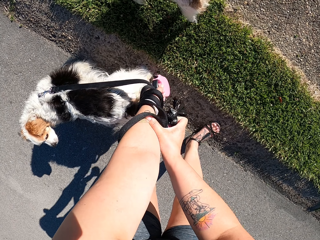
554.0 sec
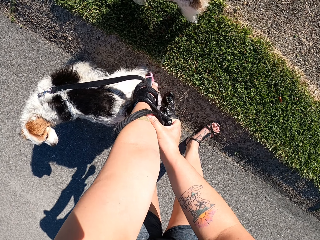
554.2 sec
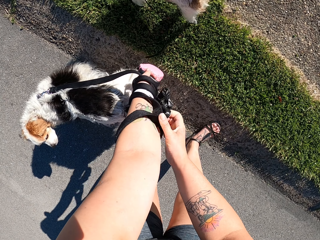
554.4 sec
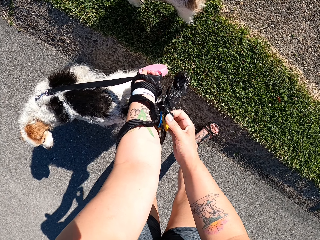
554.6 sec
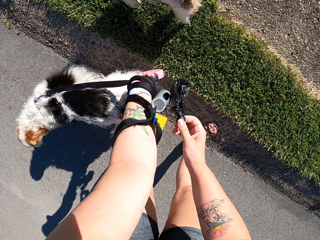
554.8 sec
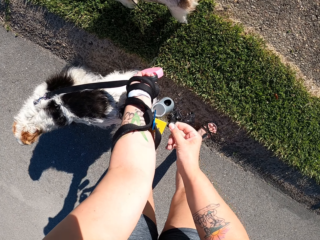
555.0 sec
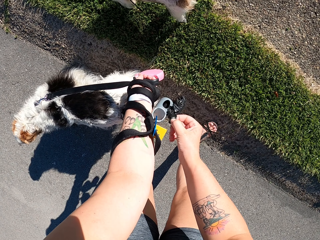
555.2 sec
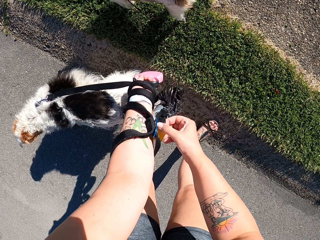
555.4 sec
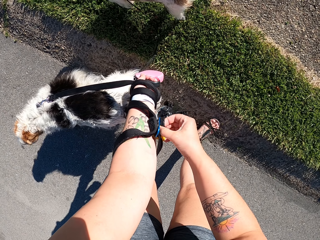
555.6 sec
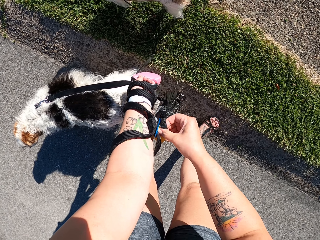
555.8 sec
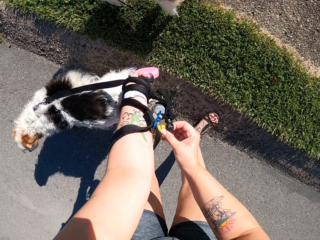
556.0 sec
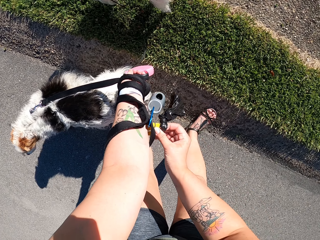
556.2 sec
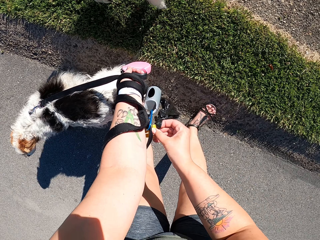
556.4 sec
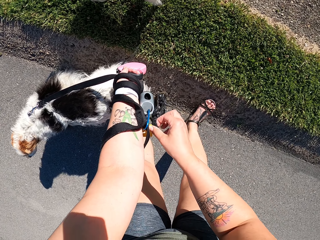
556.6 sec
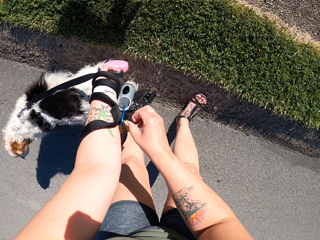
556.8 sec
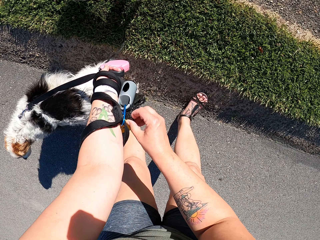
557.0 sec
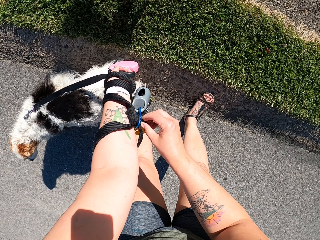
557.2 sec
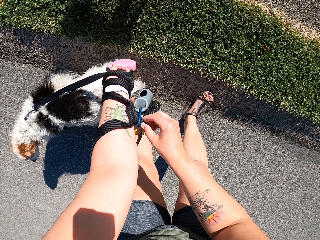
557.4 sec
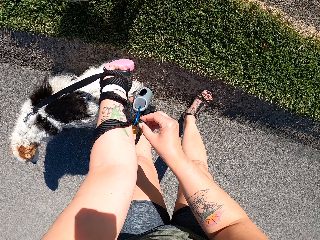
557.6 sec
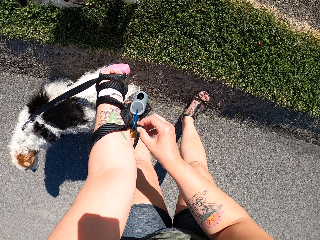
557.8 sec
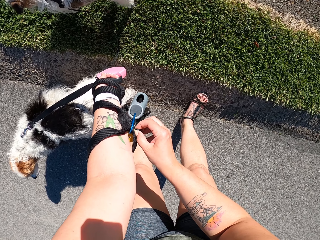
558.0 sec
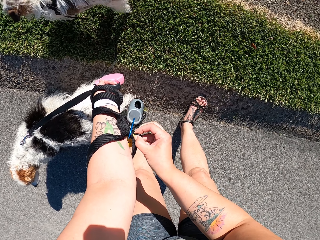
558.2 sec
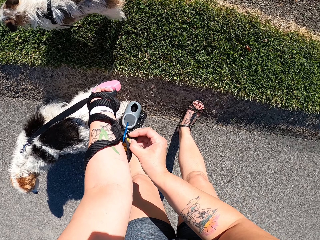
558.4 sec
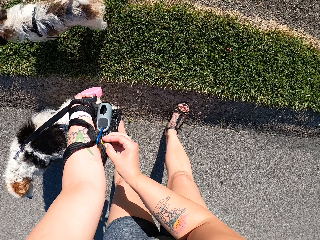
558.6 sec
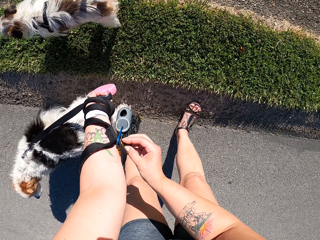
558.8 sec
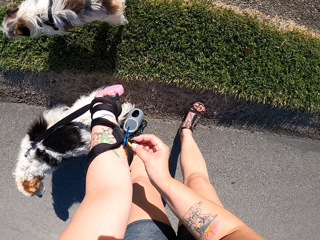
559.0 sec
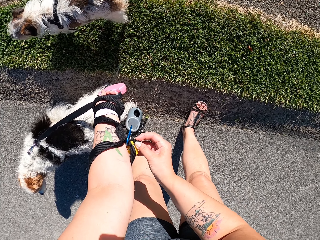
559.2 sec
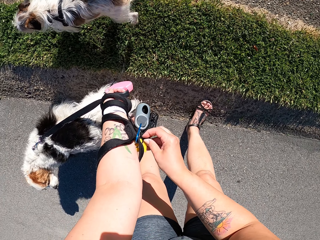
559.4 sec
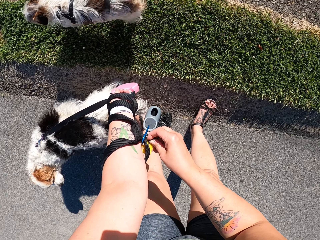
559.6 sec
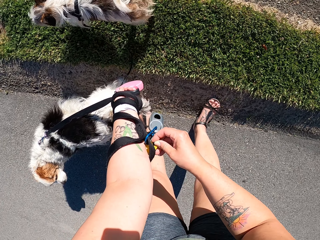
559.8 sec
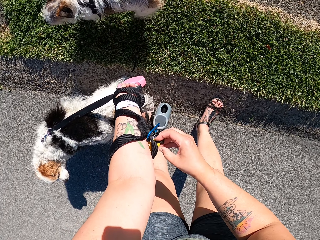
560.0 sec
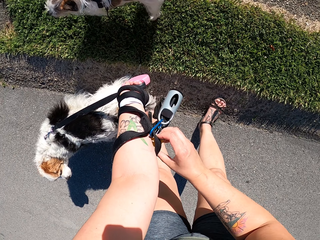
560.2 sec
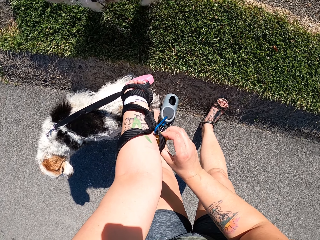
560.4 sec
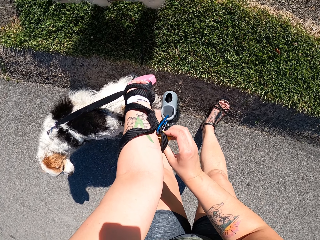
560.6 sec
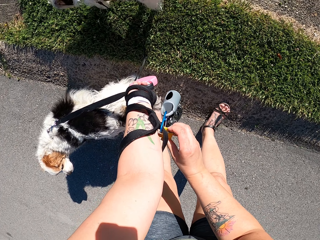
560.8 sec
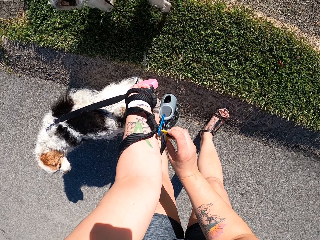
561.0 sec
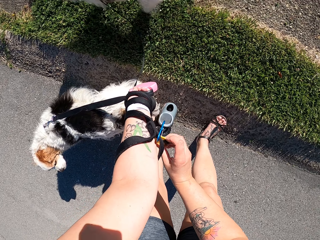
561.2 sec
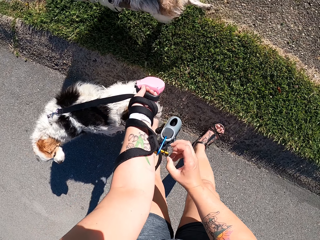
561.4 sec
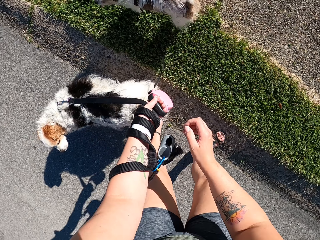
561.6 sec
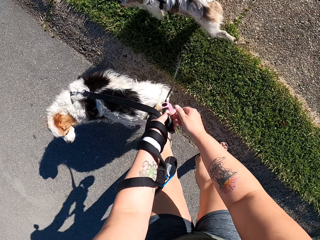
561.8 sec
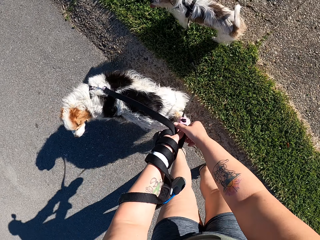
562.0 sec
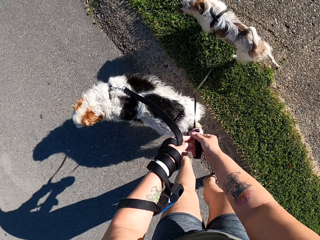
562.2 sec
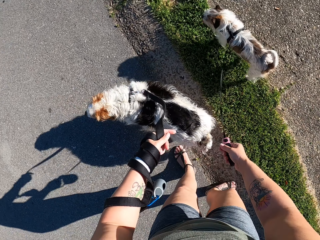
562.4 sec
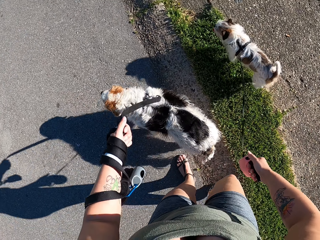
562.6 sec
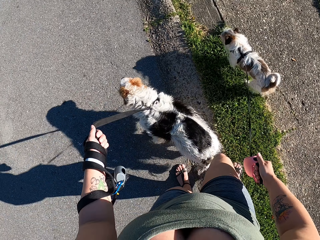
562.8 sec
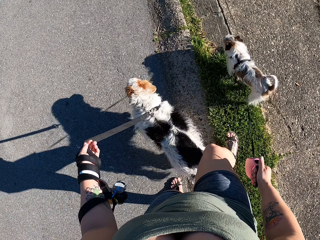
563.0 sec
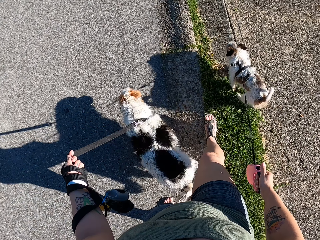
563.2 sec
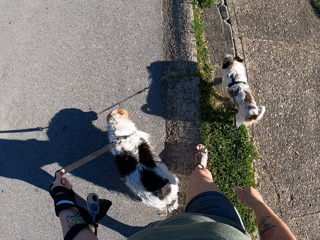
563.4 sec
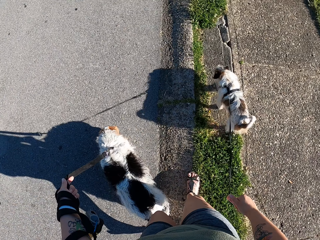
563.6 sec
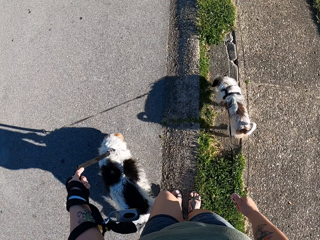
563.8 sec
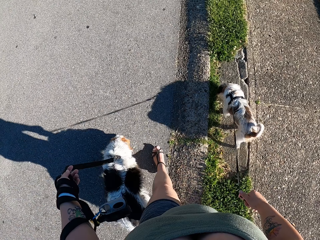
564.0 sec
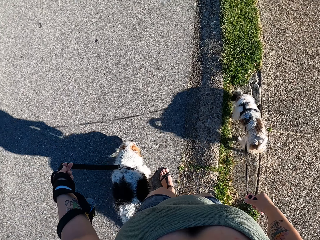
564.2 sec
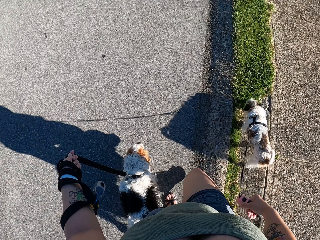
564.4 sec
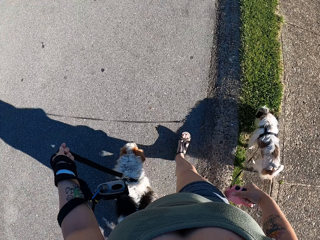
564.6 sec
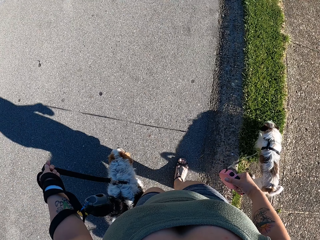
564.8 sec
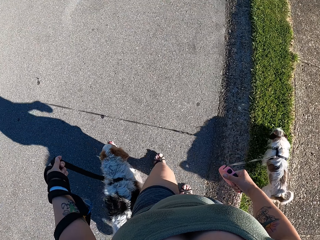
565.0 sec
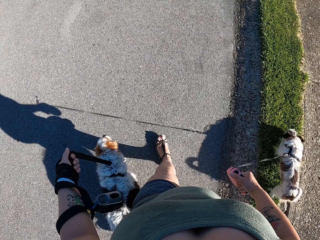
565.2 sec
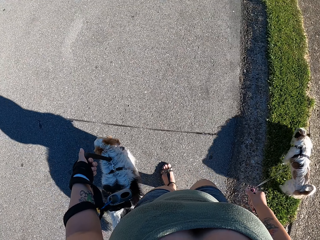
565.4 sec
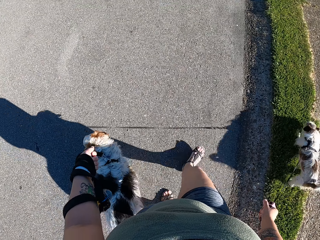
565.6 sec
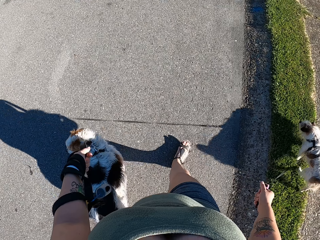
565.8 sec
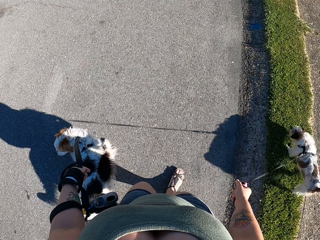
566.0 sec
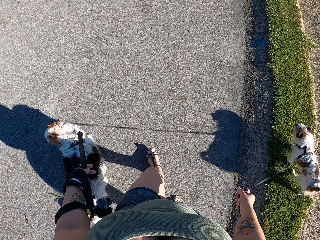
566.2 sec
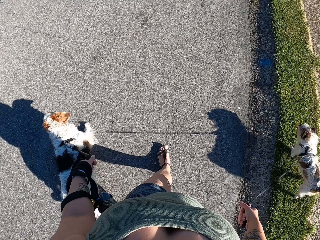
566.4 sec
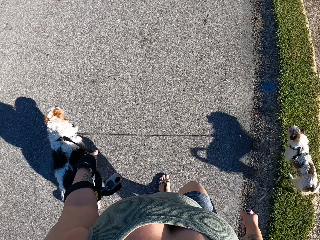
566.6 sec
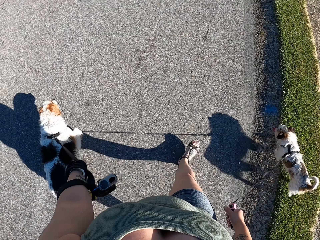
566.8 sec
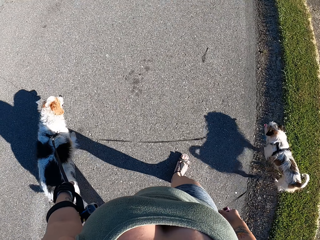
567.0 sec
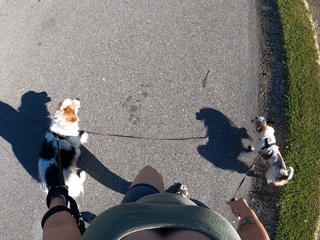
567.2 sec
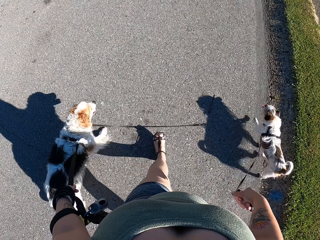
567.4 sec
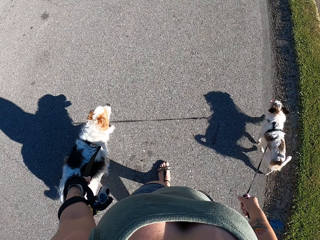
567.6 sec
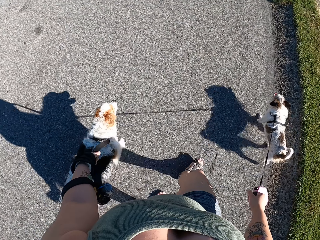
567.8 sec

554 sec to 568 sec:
The camera wearer hangs the polythene bag on the leash. The camera wearer's dog walks on the road. The camera wearer walks the dogs on the road.

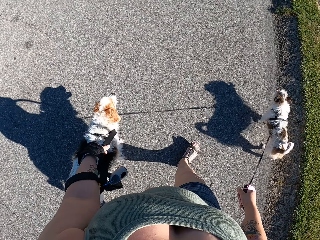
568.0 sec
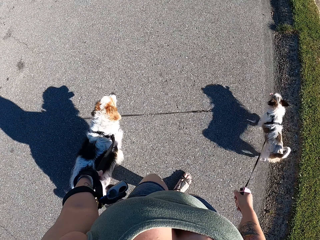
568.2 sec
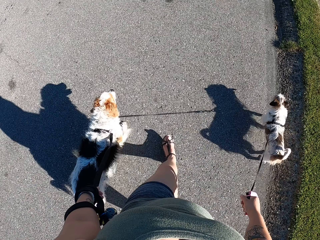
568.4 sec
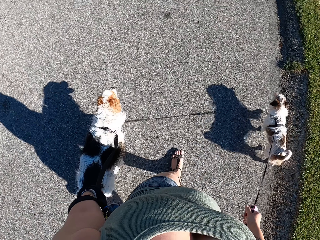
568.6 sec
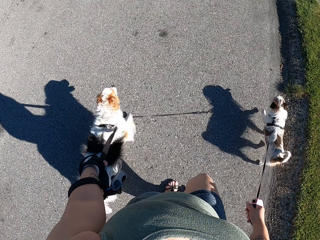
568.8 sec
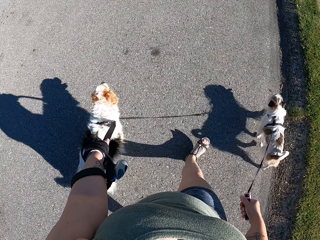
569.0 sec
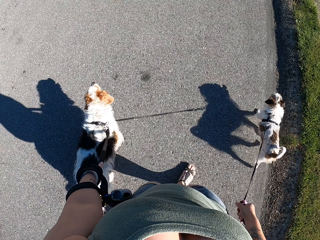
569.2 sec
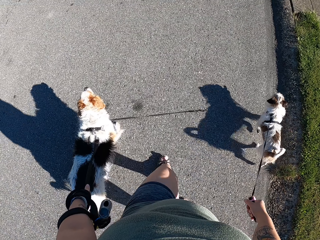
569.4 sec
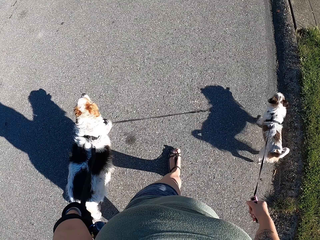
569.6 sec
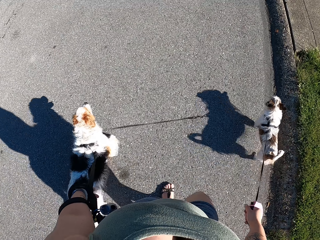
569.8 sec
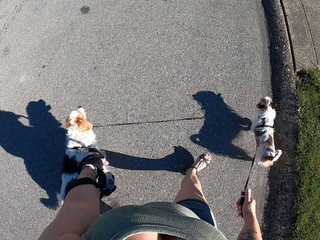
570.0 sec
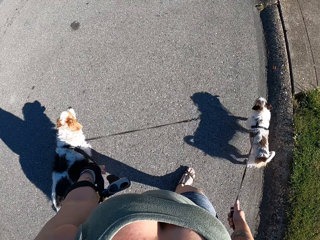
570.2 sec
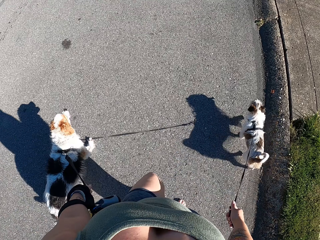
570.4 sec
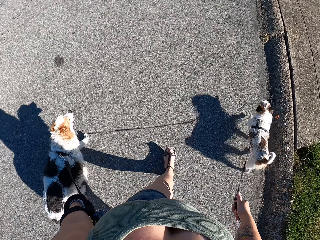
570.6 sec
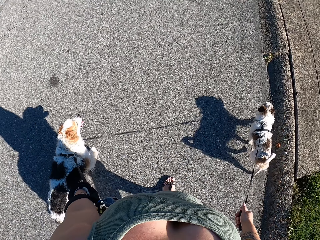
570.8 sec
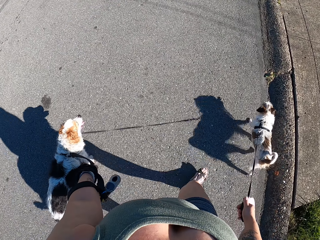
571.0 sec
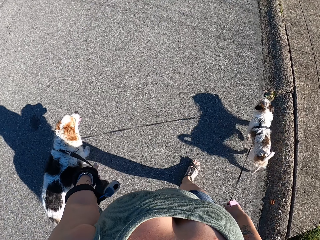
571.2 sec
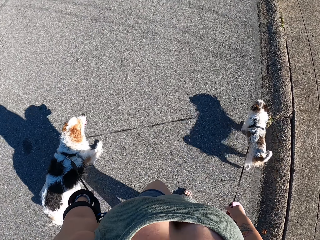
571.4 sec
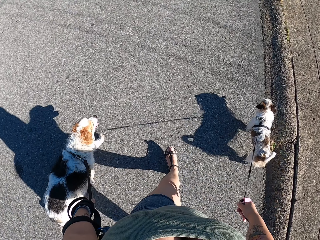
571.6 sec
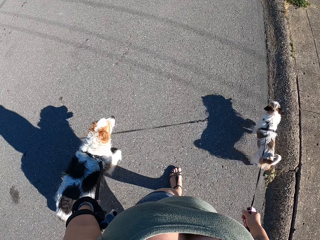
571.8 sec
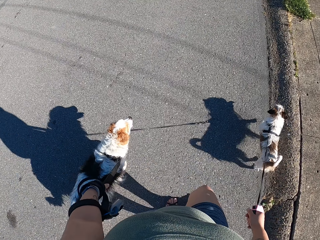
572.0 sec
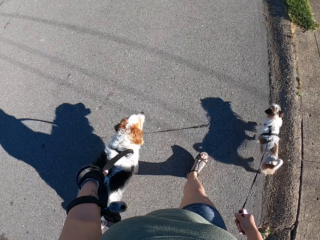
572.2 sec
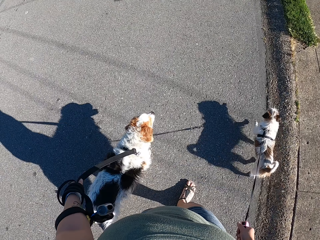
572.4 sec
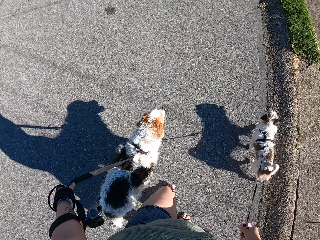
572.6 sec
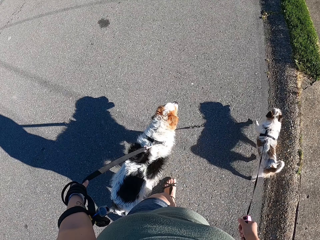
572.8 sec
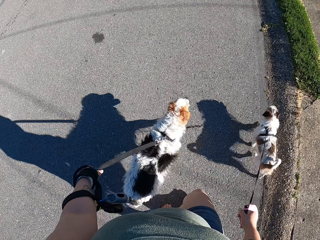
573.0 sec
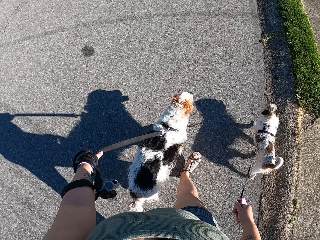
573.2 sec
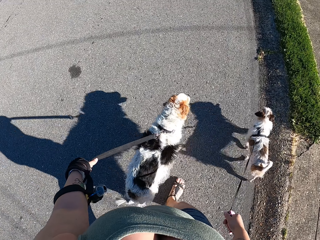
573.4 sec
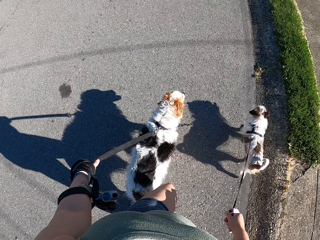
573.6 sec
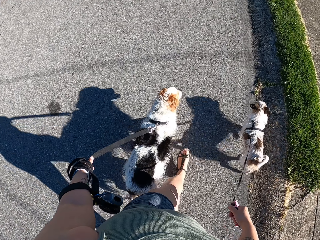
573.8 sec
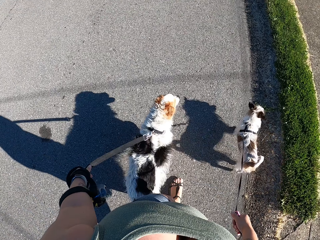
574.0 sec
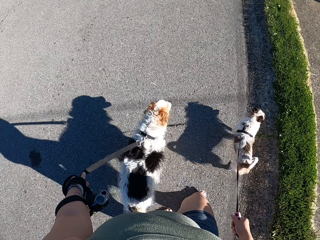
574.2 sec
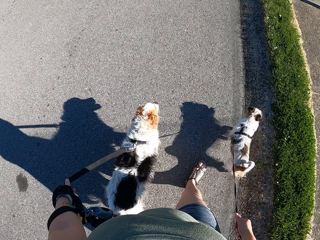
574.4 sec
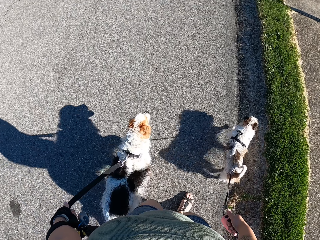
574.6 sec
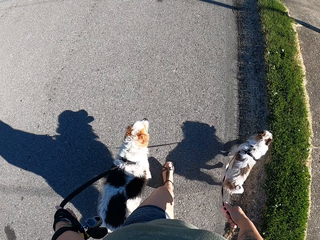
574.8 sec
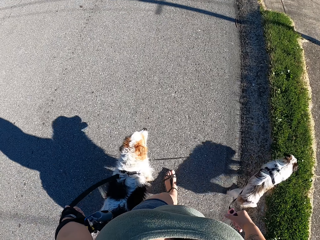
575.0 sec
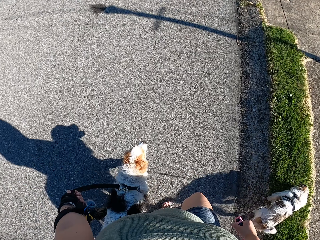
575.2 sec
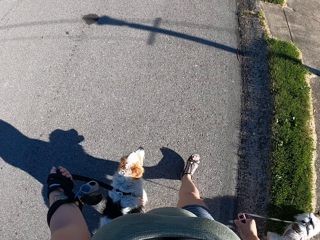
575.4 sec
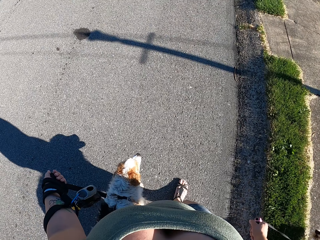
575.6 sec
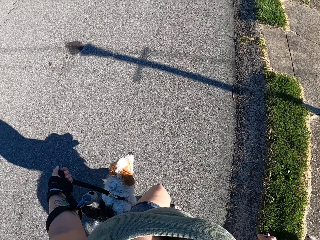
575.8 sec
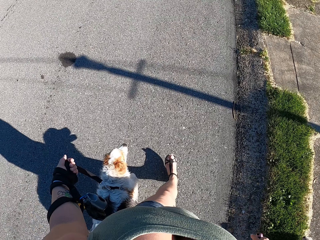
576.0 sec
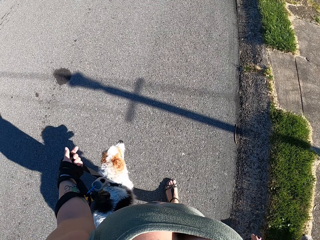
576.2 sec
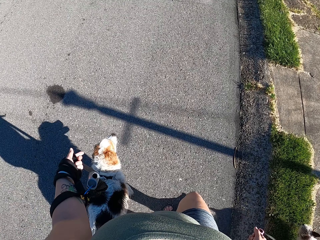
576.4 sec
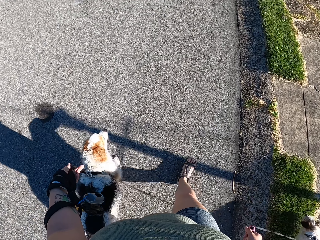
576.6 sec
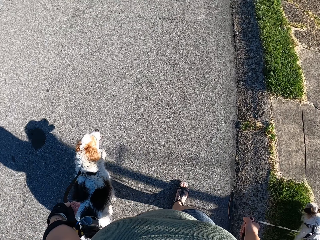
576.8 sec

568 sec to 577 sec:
The camera wearer moves her left fingers.
